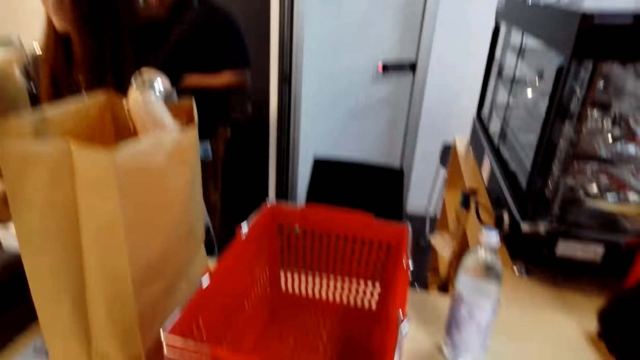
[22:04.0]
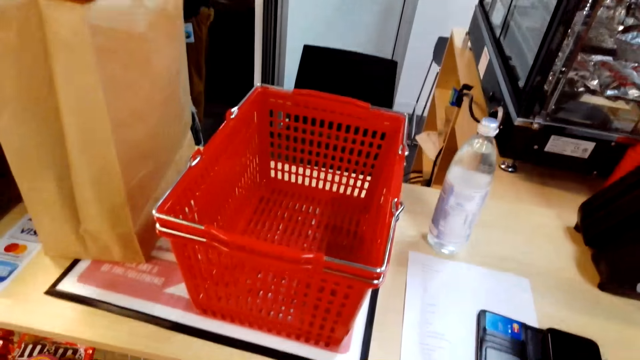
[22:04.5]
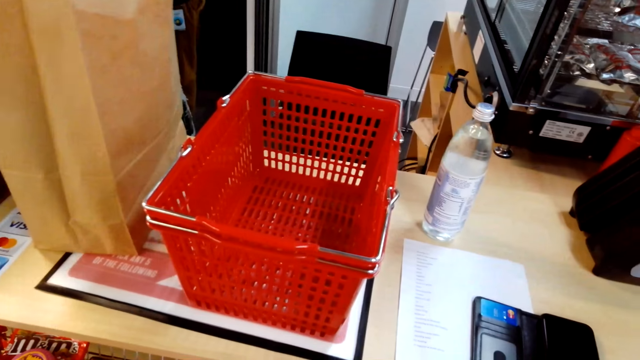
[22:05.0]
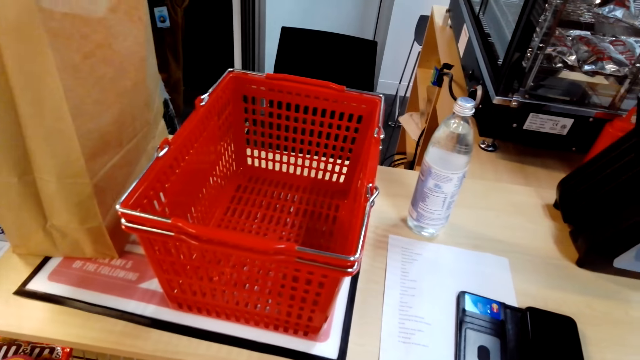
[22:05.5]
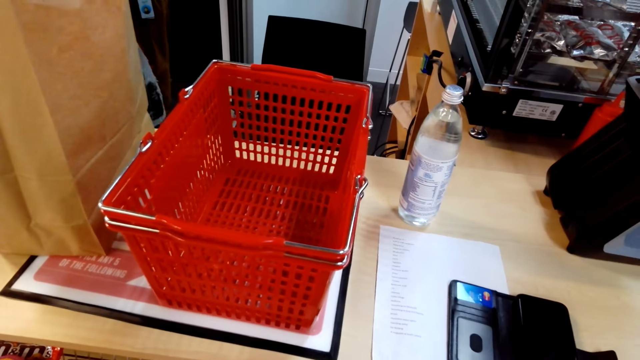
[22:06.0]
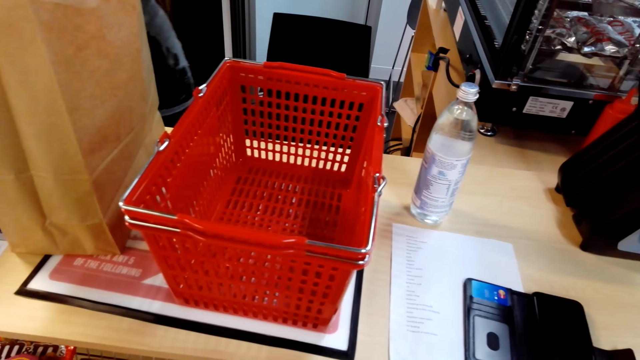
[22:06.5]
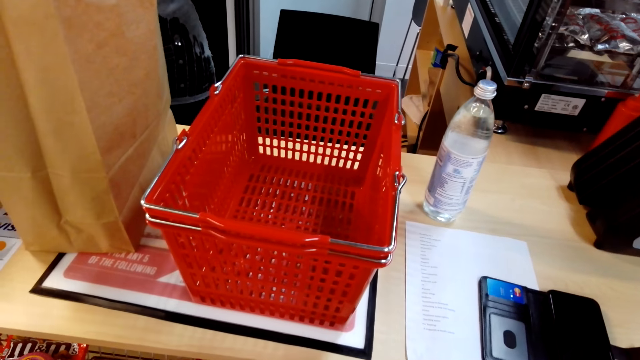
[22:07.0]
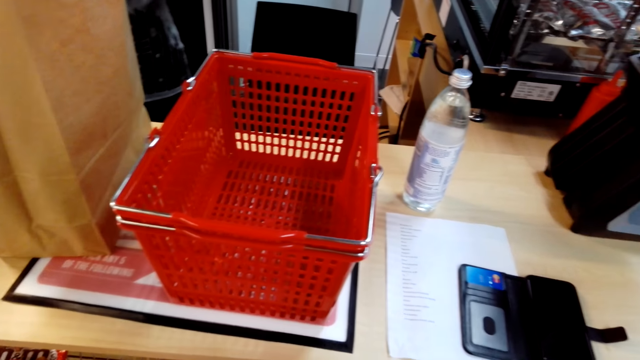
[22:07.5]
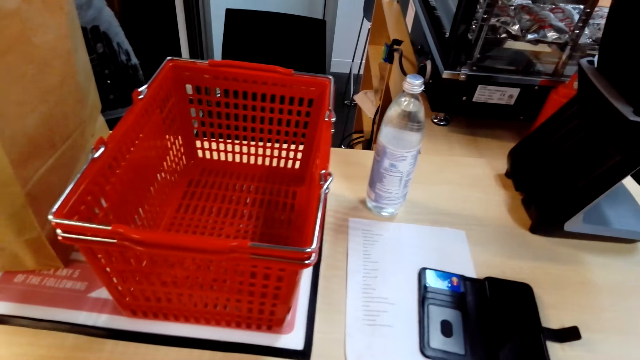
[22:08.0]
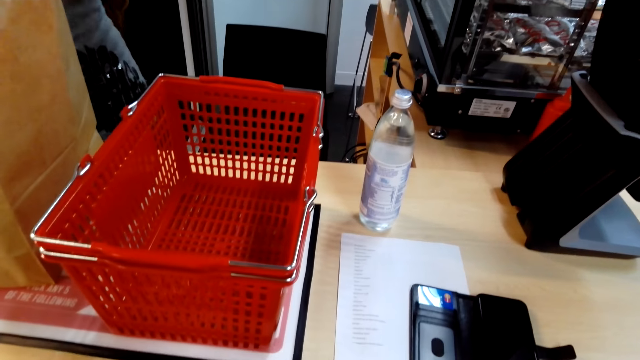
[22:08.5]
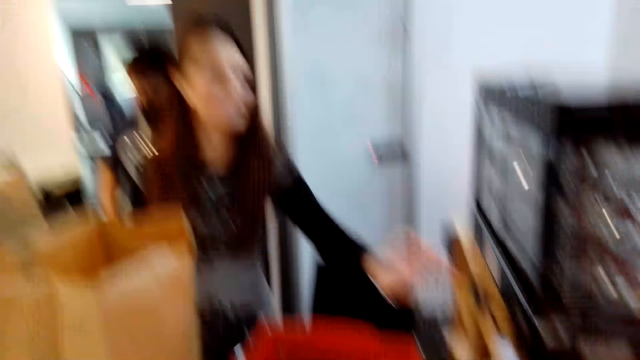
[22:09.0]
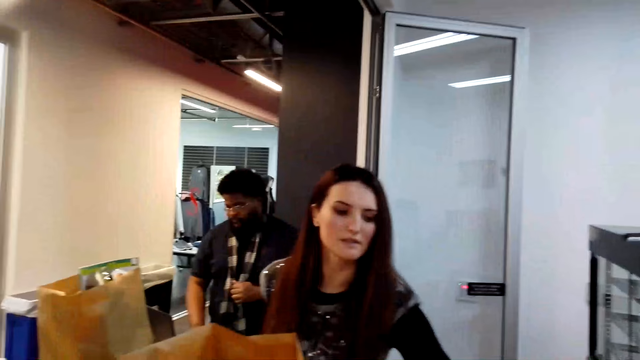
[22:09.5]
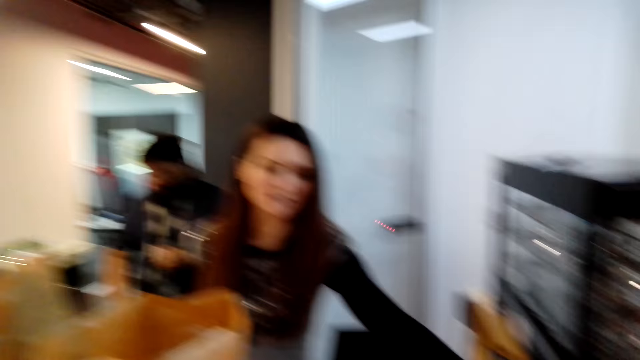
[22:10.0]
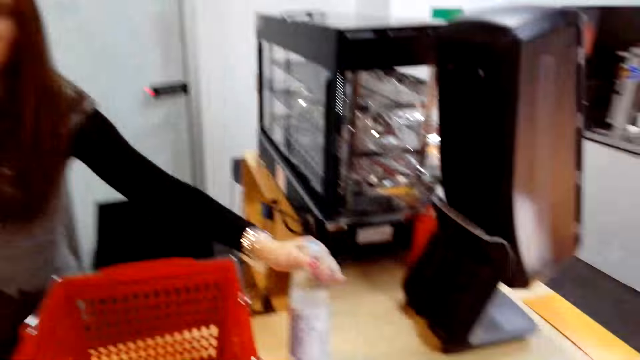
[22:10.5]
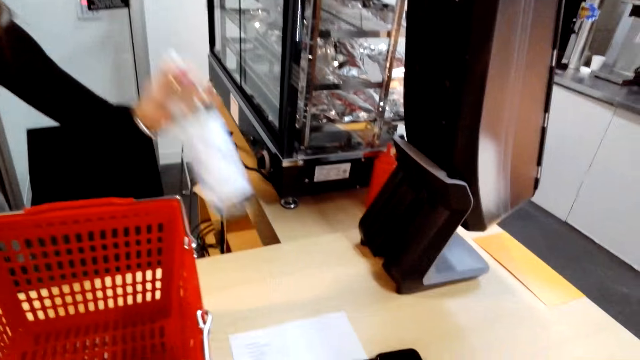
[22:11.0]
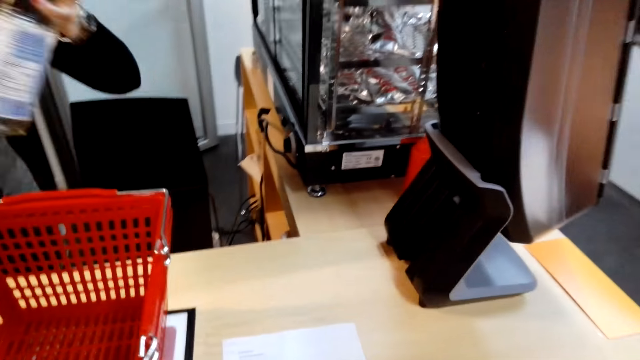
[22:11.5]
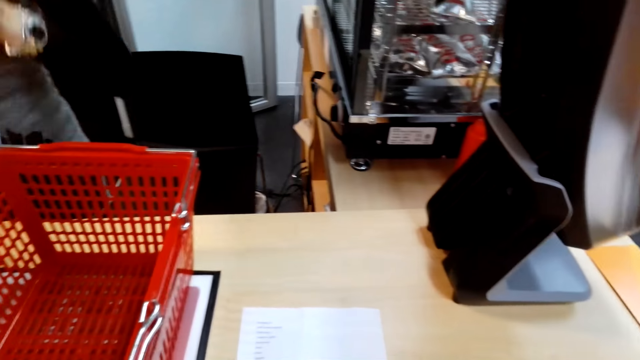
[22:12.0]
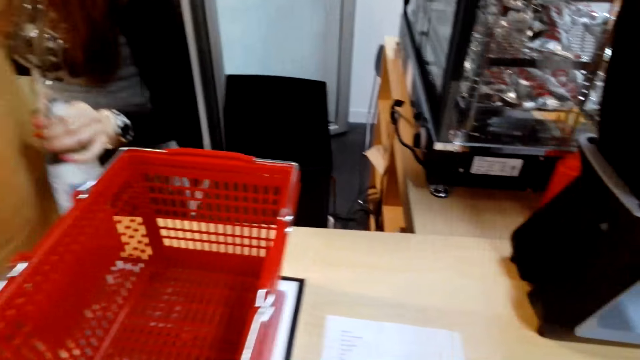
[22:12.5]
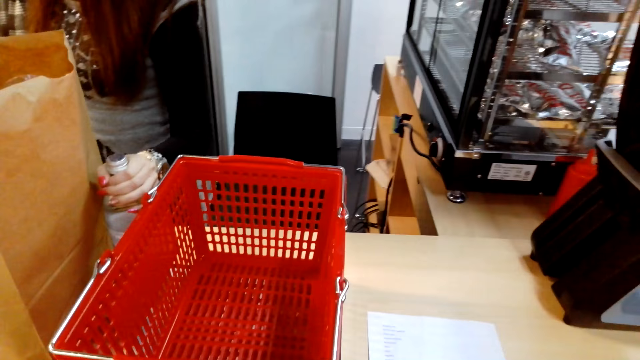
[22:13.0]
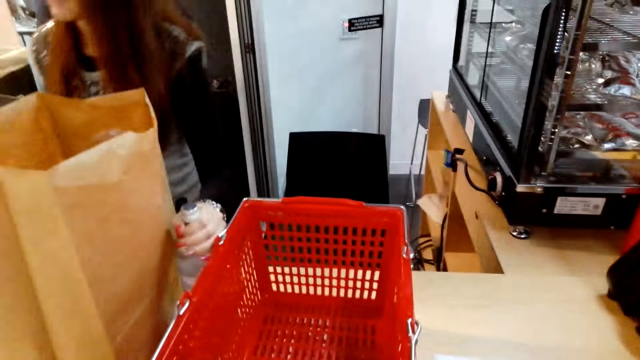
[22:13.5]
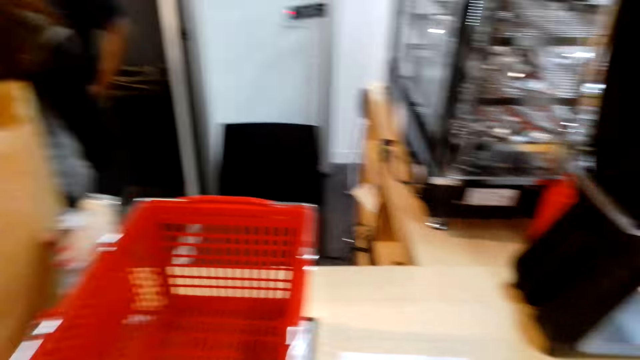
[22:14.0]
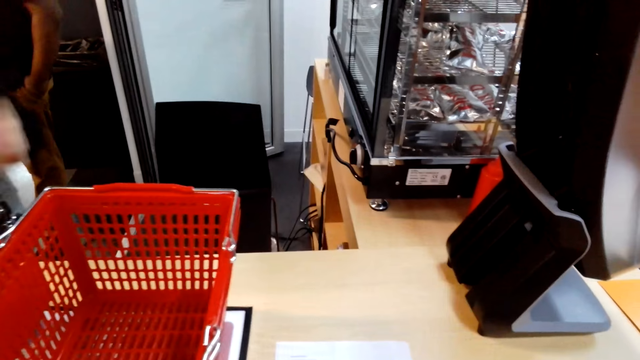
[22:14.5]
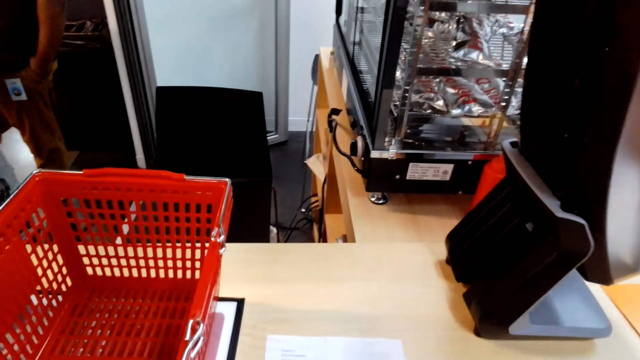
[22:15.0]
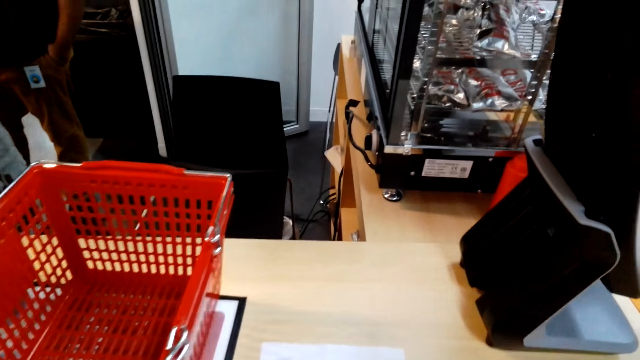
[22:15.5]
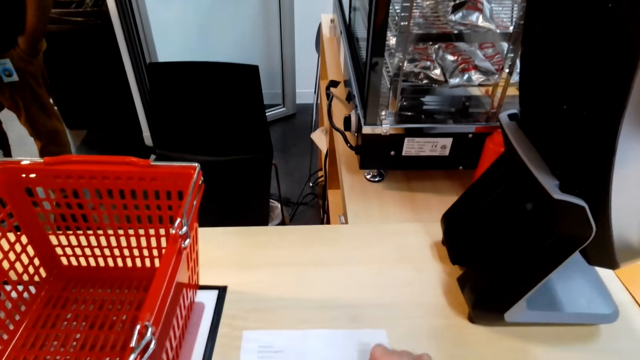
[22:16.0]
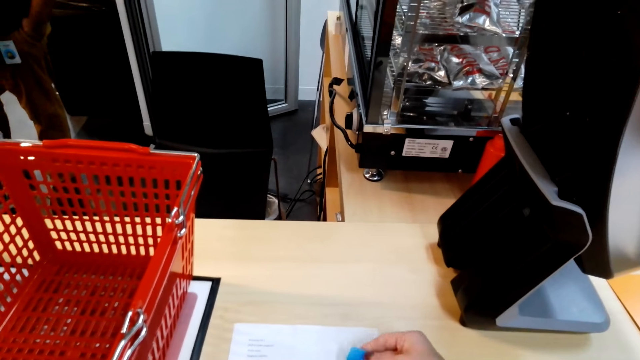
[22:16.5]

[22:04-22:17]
The camera wearer looks around. A woman packs fruits in the paper, picks a bottle with the left hand, moves the bottle in the table, and moves a bit.

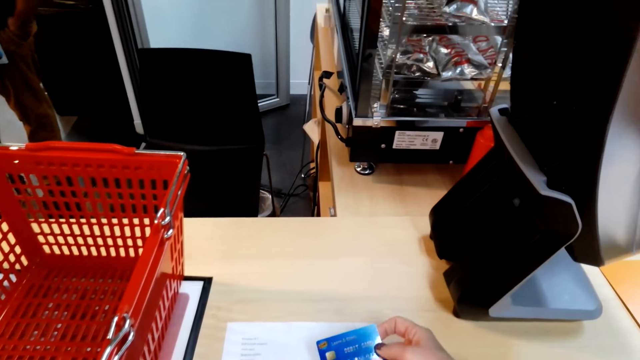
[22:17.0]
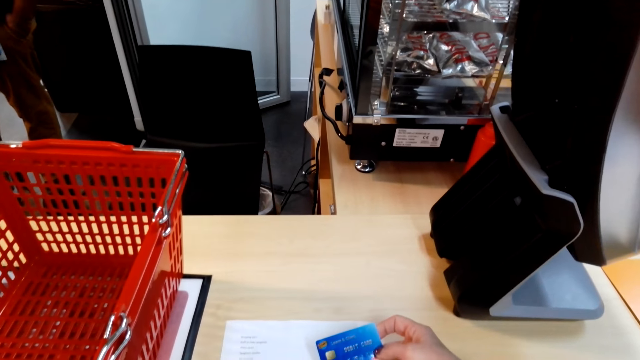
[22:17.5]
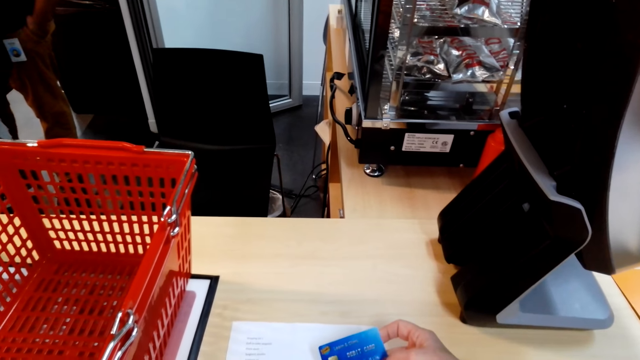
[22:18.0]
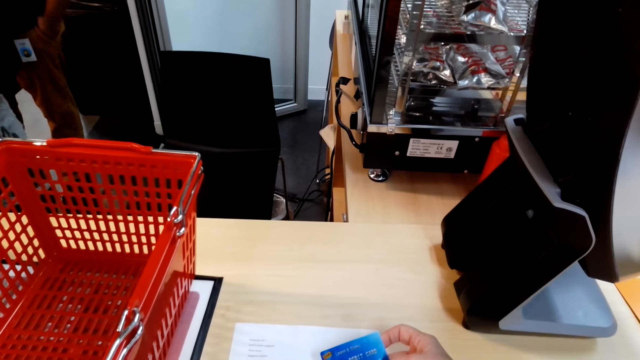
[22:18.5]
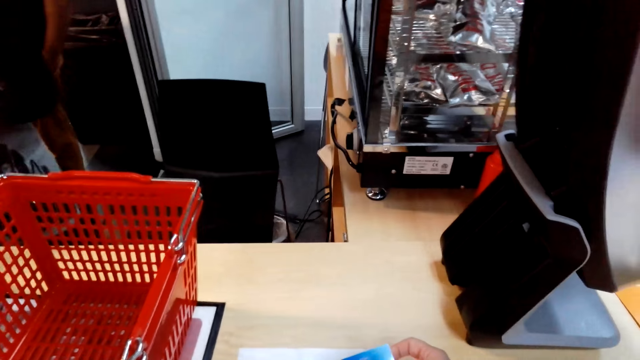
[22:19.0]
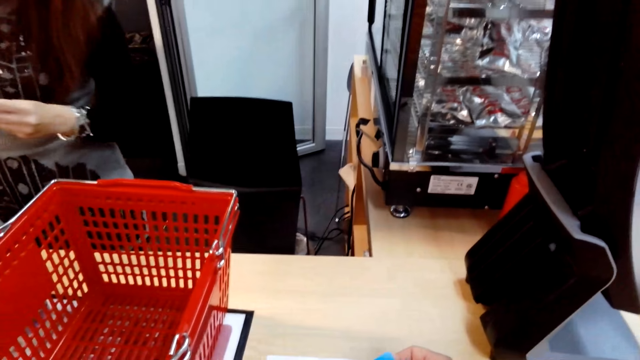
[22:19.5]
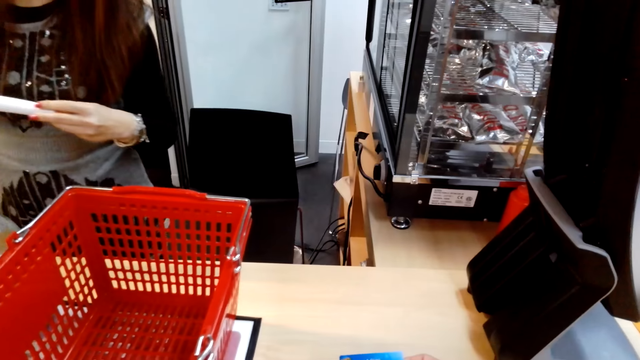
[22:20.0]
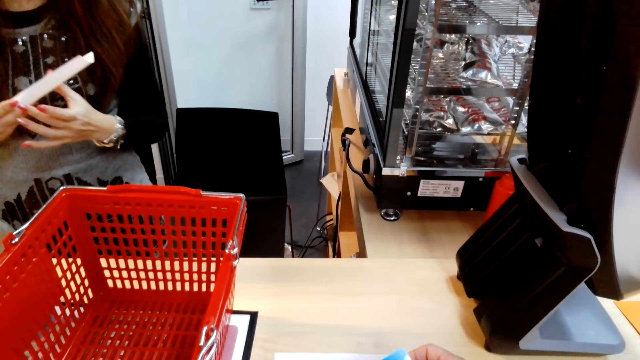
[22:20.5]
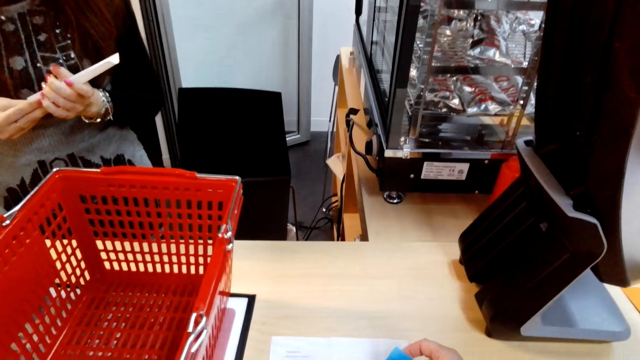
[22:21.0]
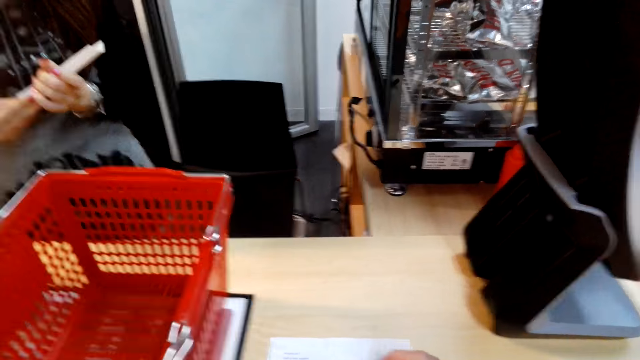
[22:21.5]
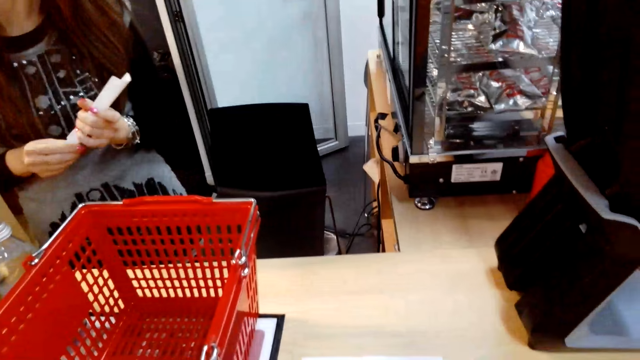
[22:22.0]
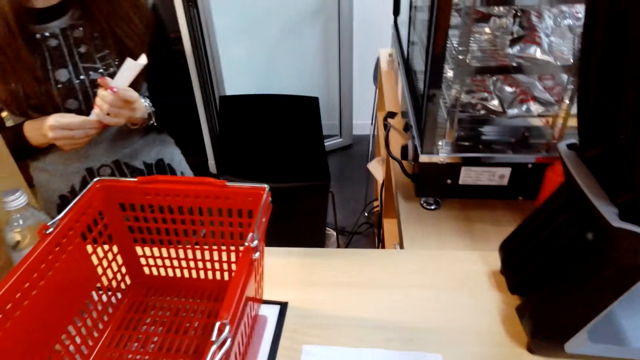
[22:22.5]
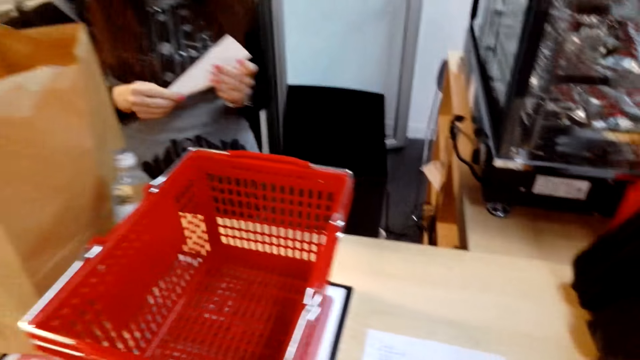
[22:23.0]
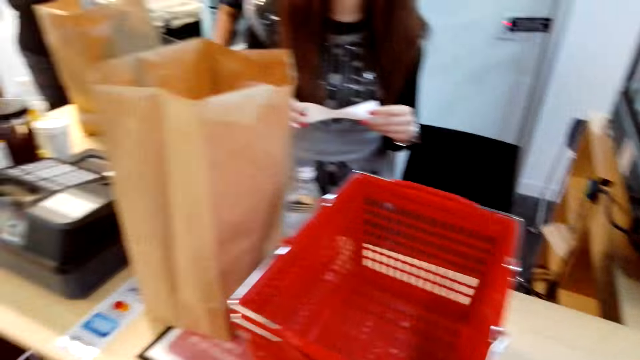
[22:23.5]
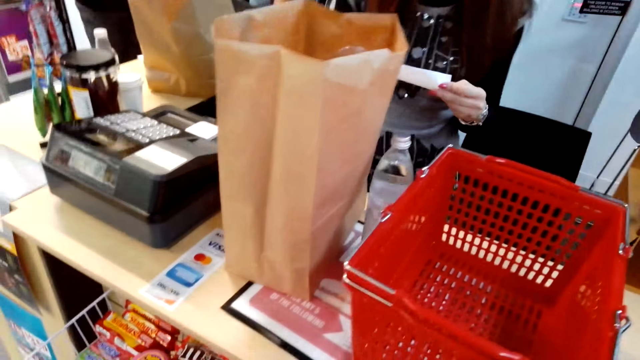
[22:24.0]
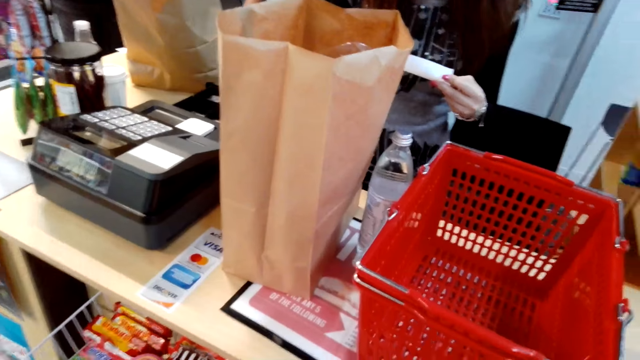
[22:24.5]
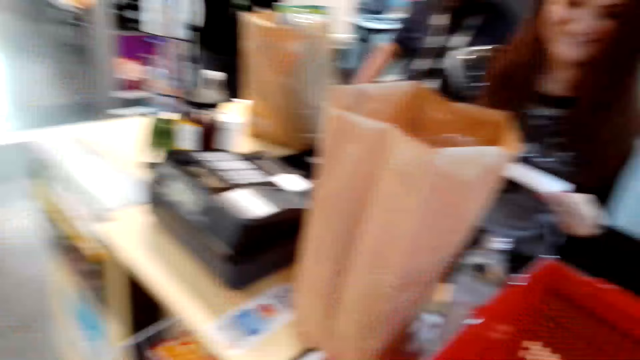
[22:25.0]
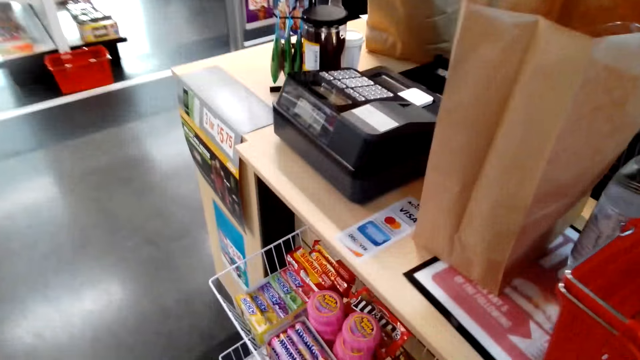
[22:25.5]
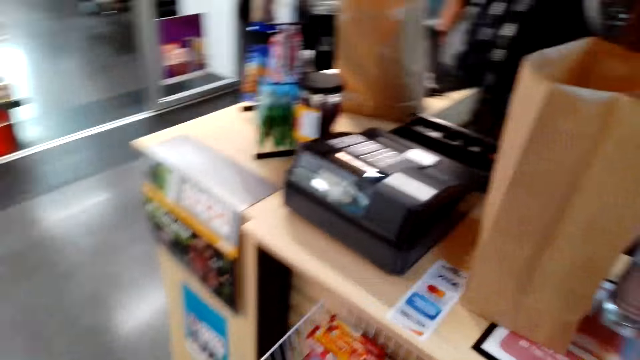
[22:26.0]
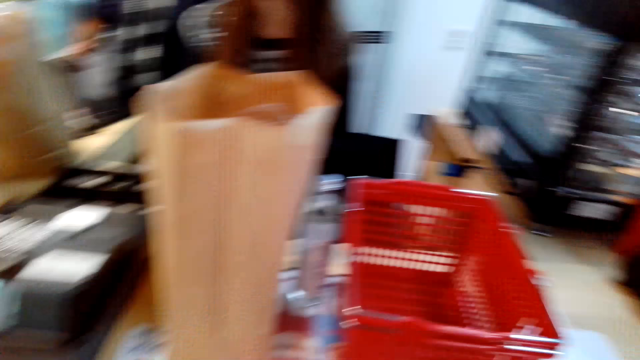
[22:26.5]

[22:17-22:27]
The camera wearer operates the phone. They hold the credit card. A woman holds paper with both hands and folds the paper with both hands. The camera wearer turns around.
